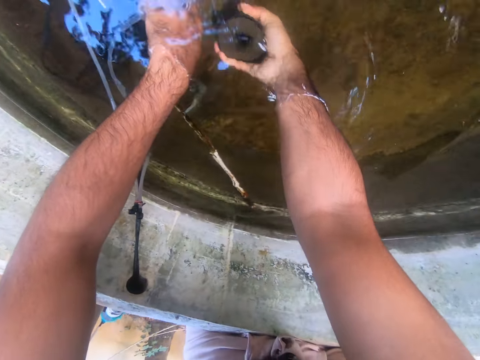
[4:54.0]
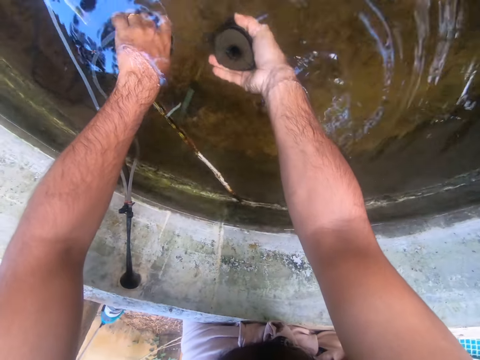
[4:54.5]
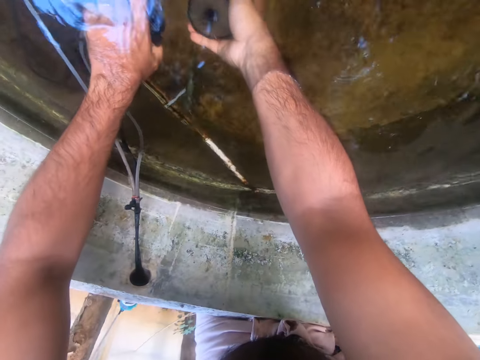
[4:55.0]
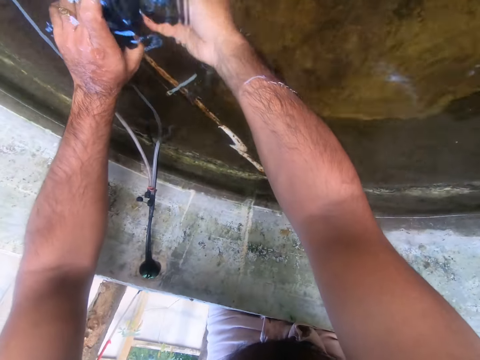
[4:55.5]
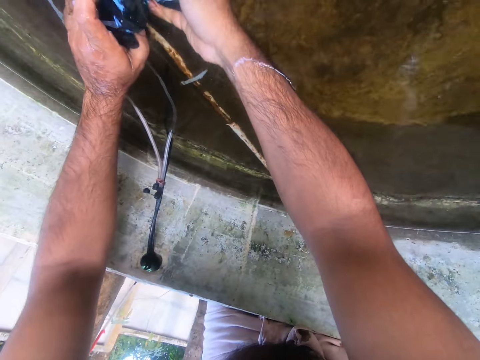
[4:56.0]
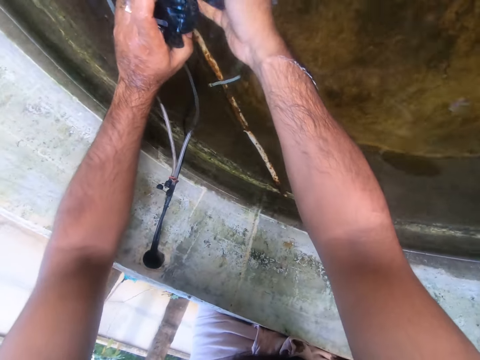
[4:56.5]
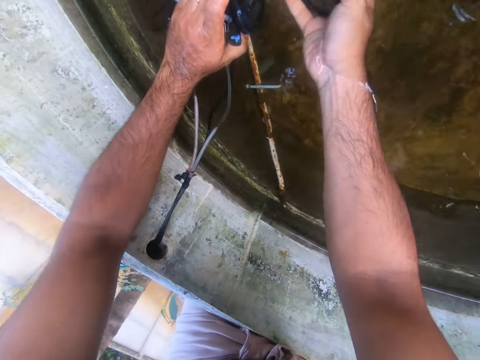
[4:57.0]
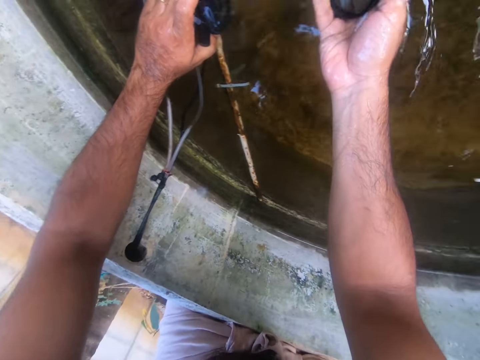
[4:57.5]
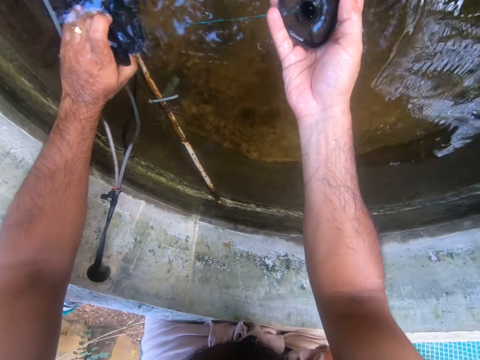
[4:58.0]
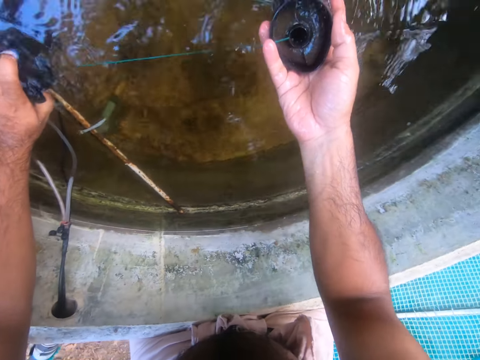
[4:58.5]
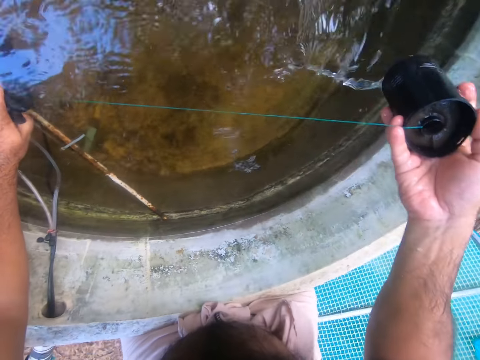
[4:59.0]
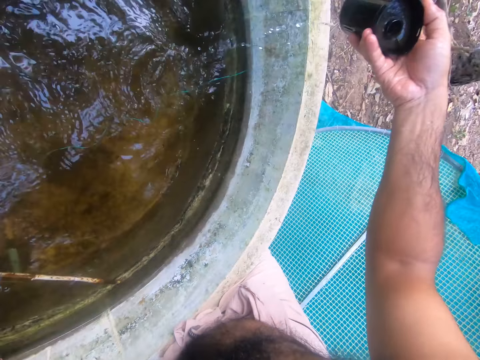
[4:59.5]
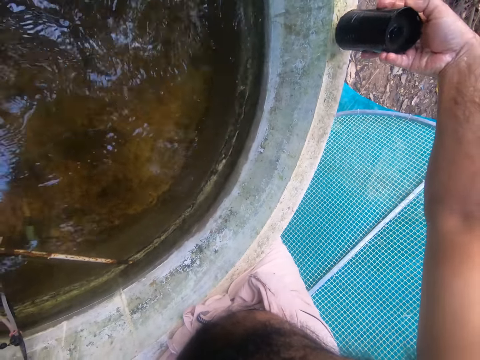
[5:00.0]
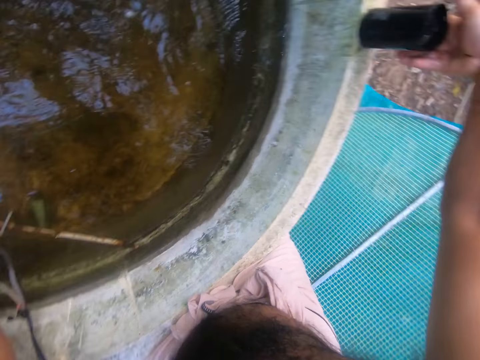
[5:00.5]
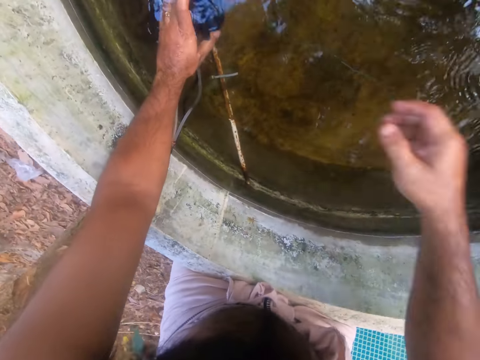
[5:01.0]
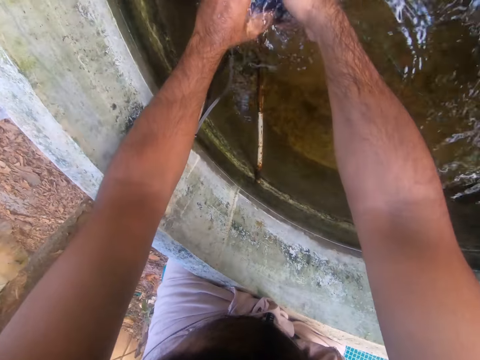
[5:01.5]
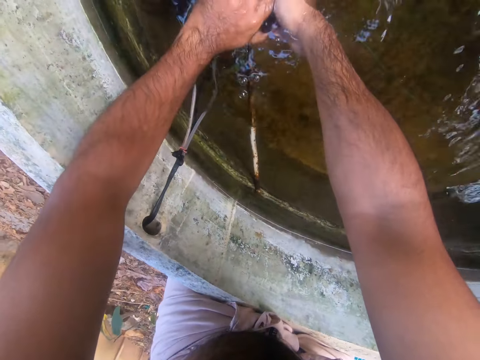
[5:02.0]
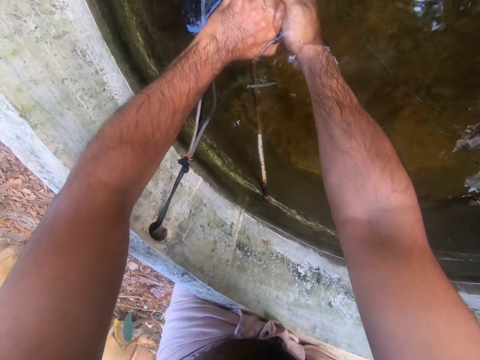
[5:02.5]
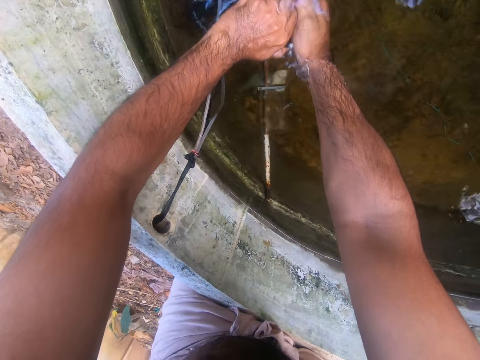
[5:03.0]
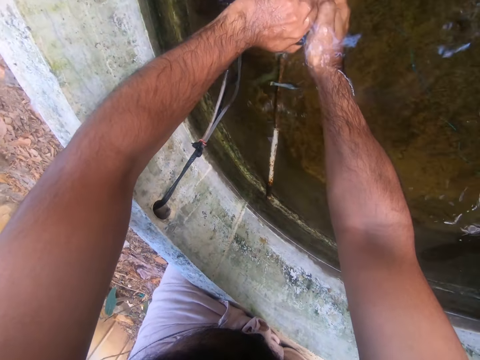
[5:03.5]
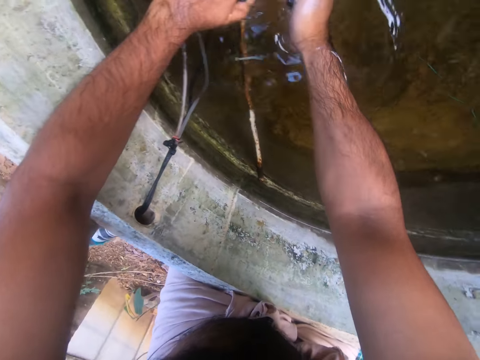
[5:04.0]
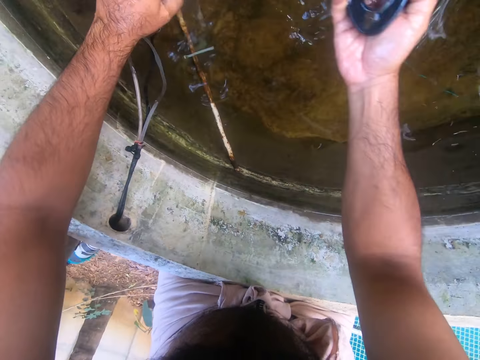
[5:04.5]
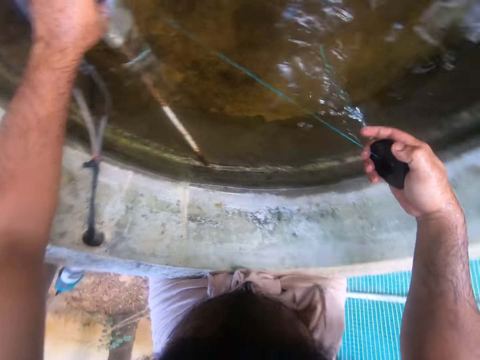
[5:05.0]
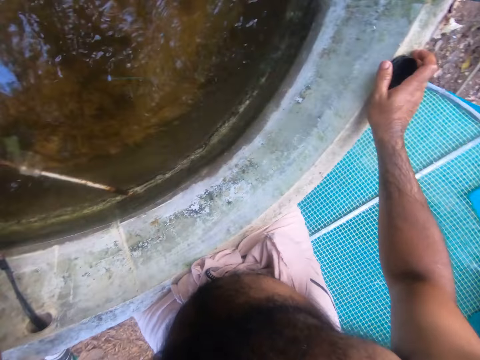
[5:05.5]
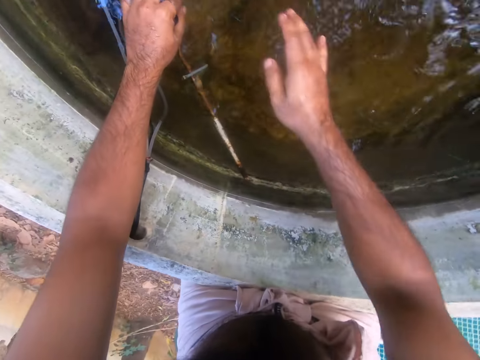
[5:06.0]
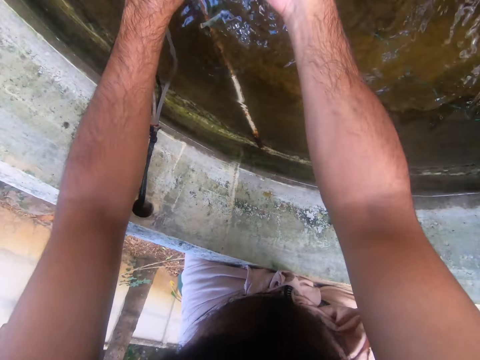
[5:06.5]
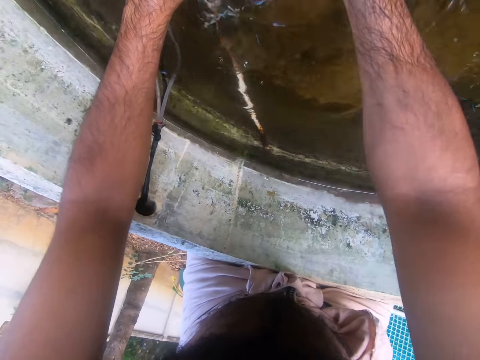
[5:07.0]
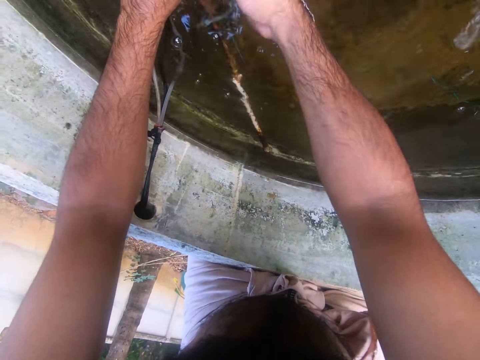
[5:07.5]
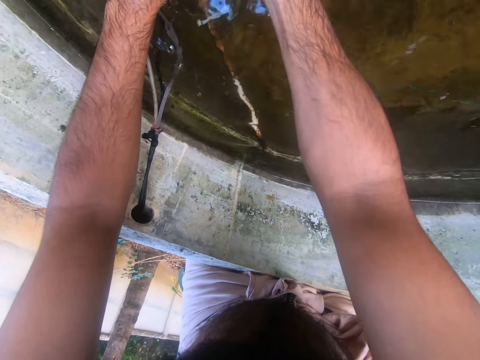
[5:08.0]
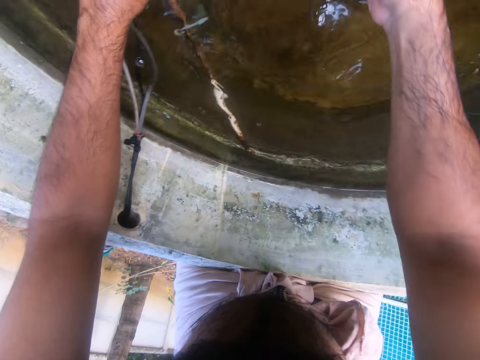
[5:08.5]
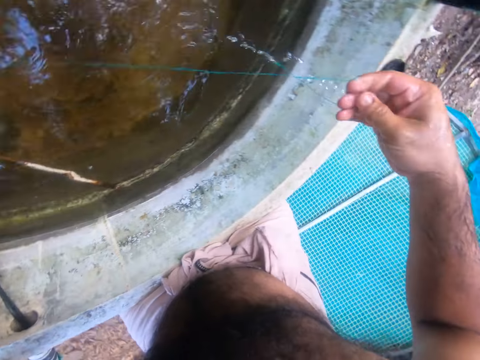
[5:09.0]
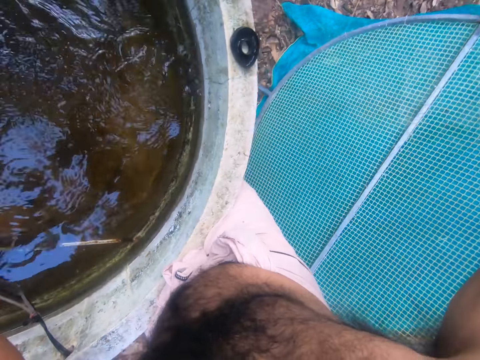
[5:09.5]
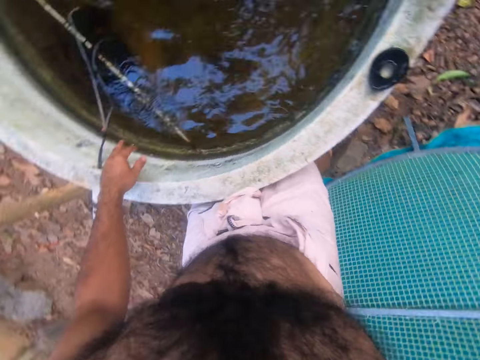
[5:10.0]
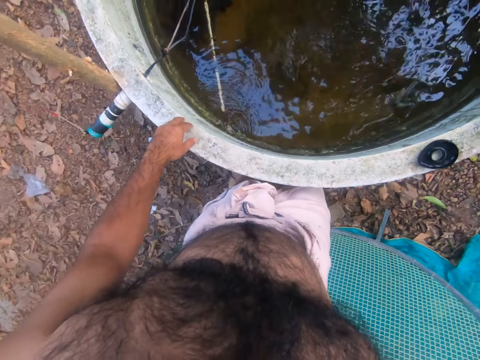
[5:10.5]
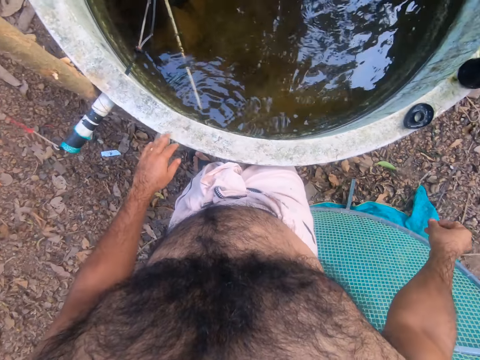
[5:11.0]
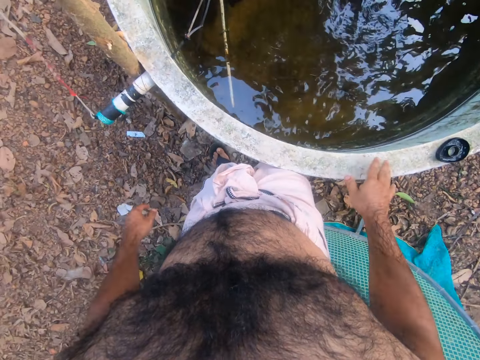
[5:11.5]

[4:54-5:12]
The camera wearer picks up a filter. They remove the pipe out of the well. They put the filter on the tank. They place the pipe on the edge of the well. They loosen the lid. They place the pipe on the edge of the well. They put the lid on the tank. They dip a hand in the tank. They pull a thread.

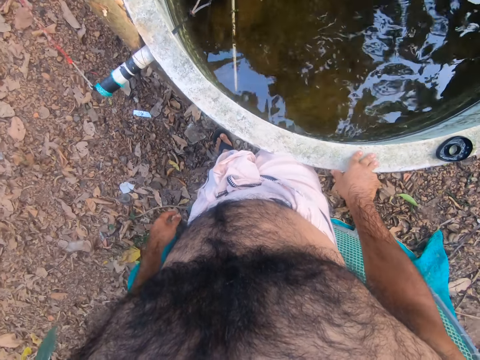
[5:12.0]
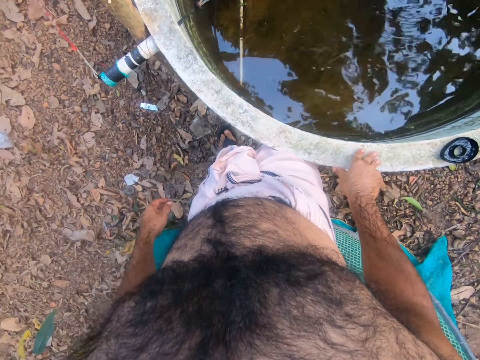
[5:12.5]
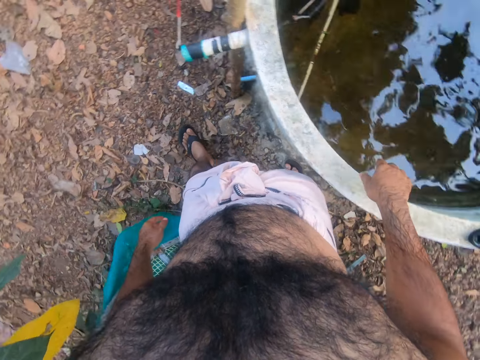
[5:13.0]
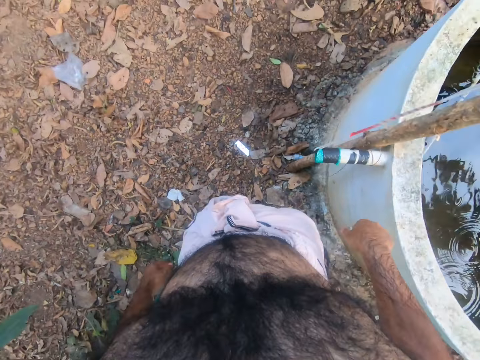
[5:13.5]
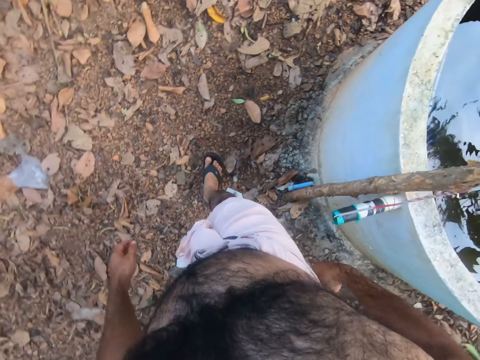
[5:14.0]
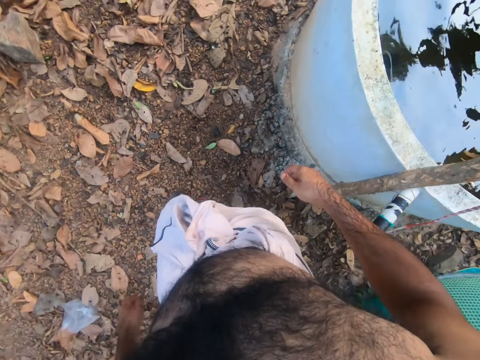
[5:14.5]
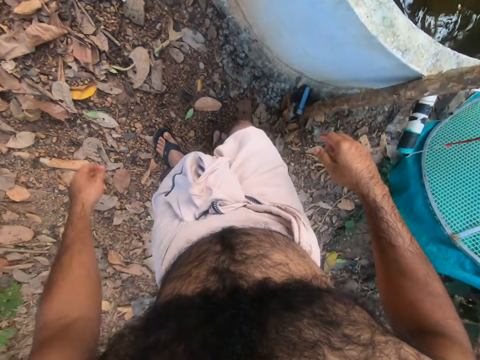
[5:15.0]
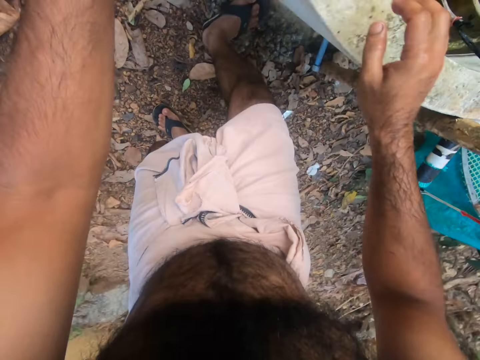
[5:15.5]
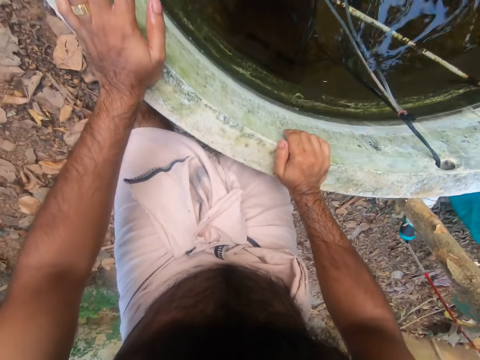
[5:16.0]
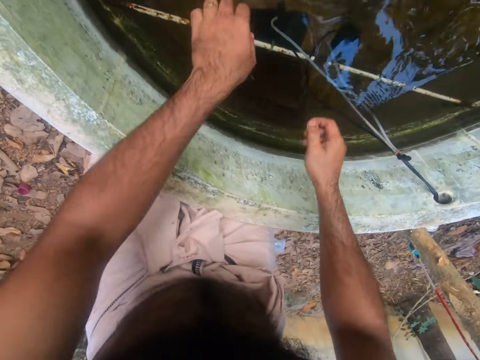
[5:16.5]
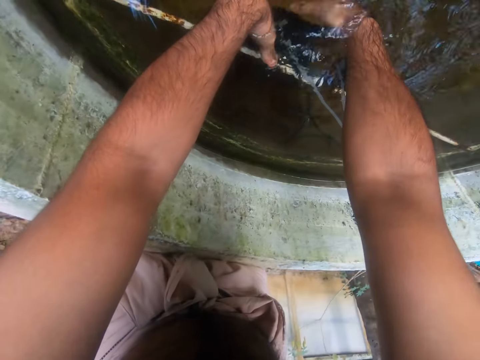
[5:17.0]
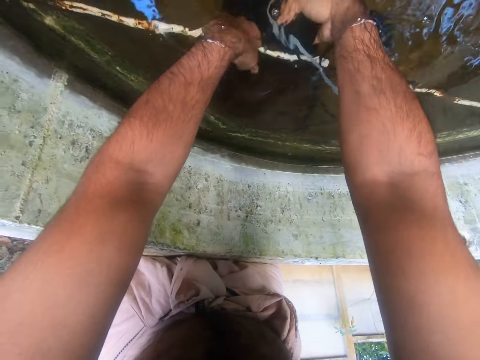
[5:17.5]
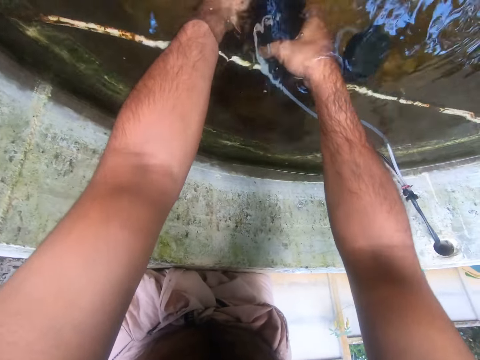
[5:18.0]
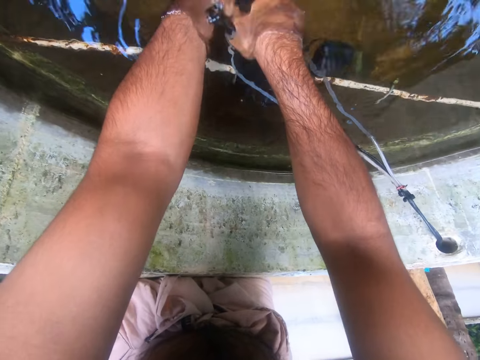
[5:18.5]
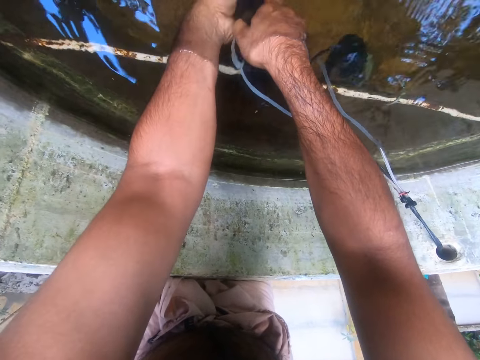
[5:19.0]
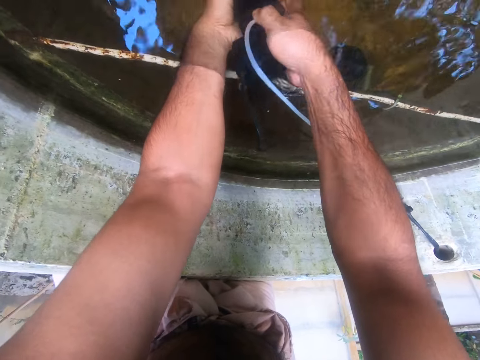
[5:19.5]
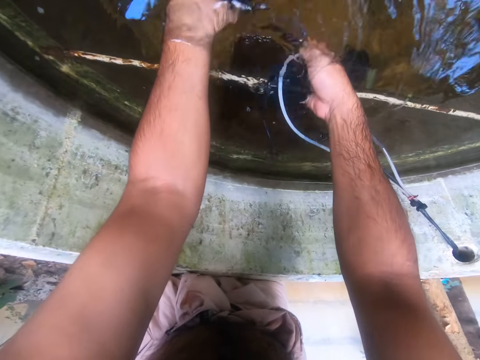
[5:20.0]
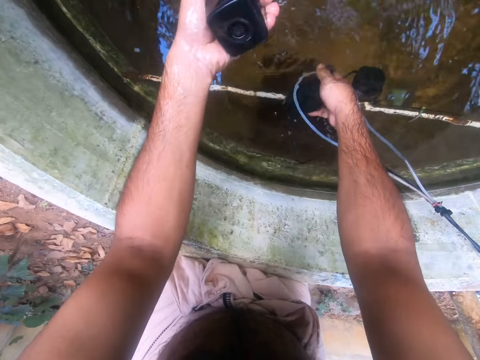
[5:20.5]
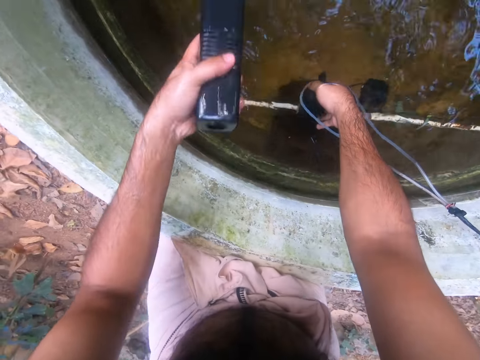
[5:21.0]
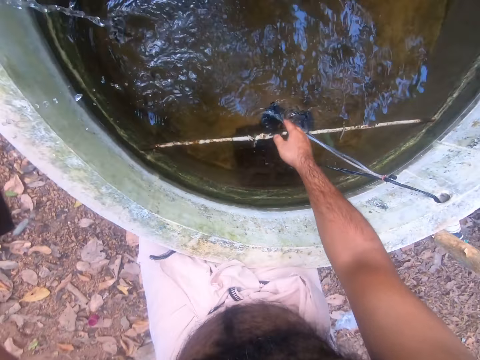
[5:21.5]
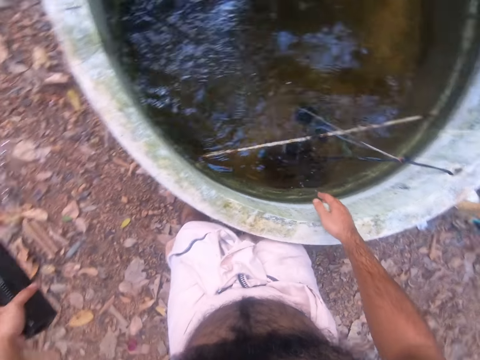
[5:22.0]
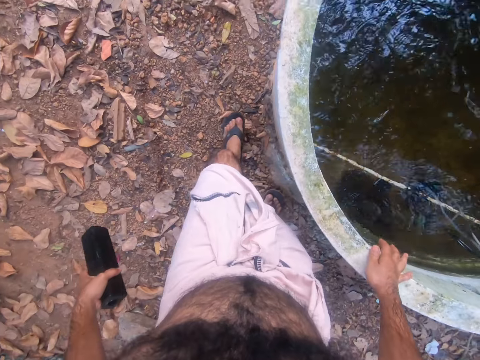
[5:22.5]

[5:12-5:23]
The camera wearer walks around. They lean on something. They dip a hand in water. They loosen the equipment or filter. They remove the equipment from the well.
